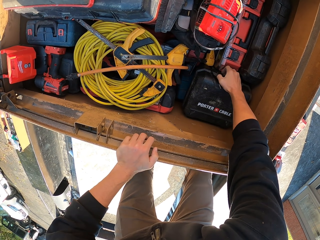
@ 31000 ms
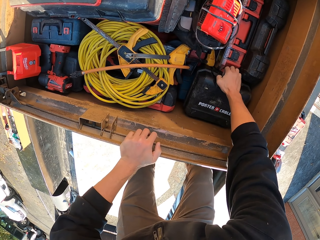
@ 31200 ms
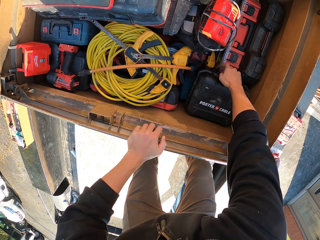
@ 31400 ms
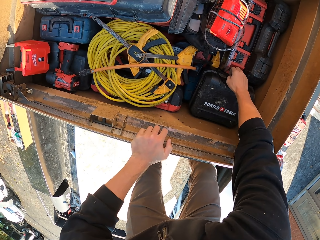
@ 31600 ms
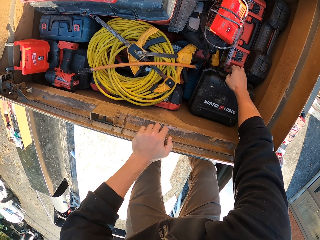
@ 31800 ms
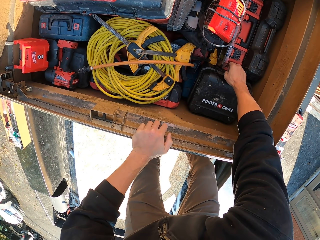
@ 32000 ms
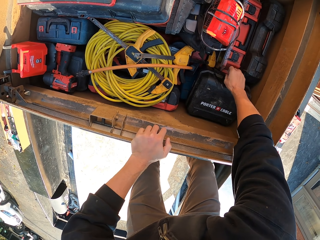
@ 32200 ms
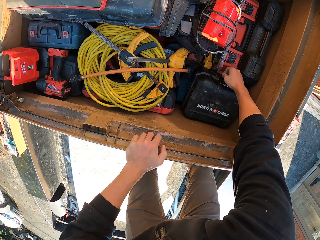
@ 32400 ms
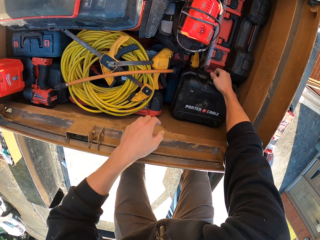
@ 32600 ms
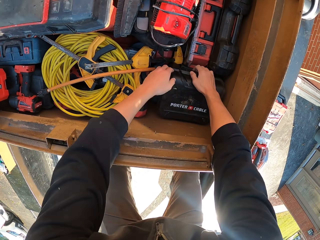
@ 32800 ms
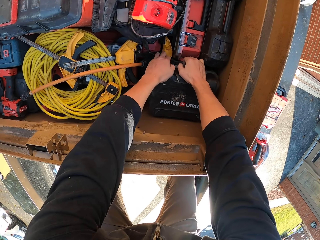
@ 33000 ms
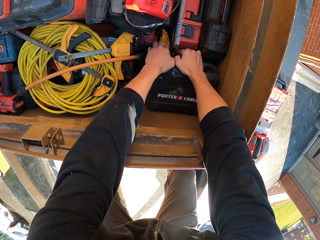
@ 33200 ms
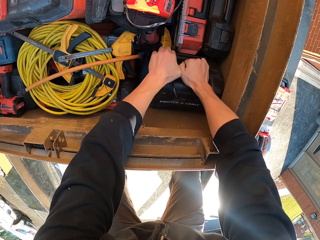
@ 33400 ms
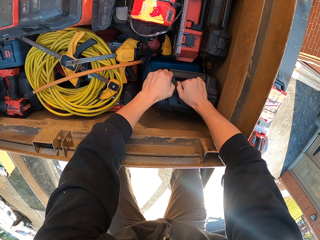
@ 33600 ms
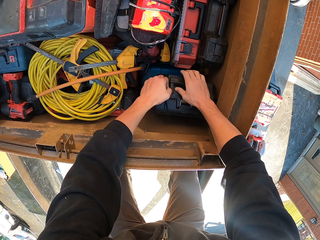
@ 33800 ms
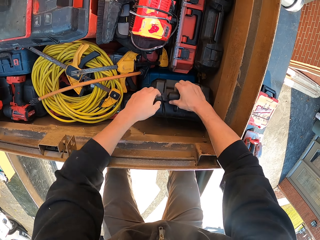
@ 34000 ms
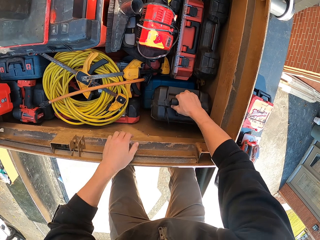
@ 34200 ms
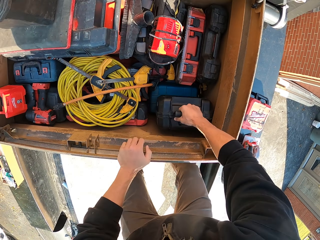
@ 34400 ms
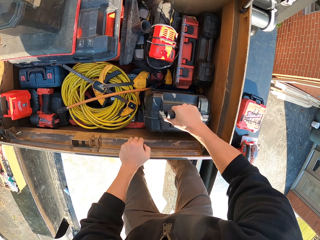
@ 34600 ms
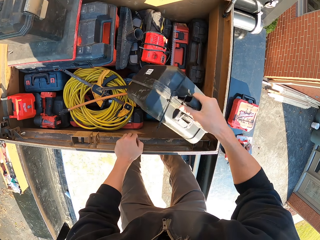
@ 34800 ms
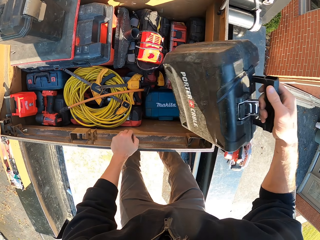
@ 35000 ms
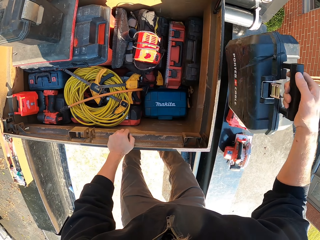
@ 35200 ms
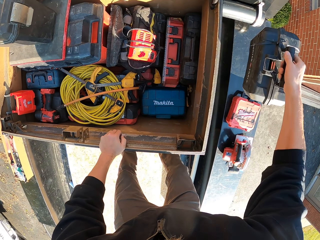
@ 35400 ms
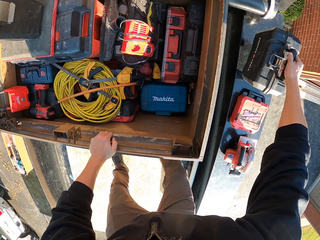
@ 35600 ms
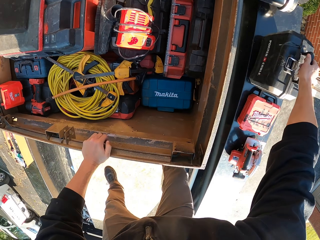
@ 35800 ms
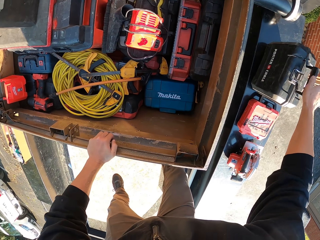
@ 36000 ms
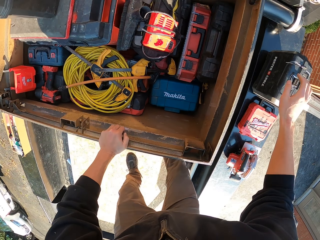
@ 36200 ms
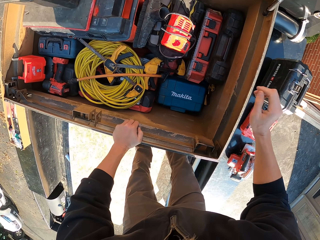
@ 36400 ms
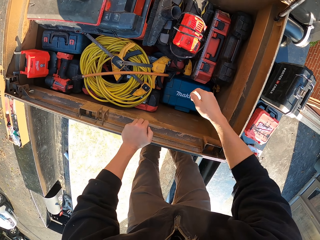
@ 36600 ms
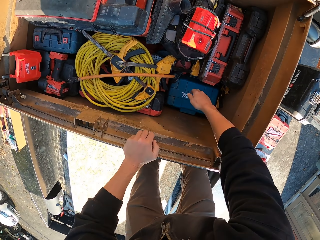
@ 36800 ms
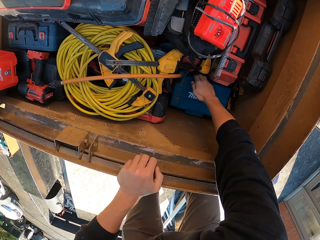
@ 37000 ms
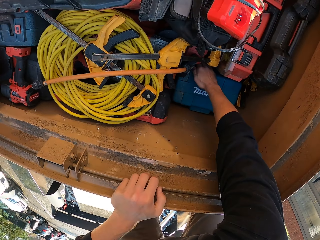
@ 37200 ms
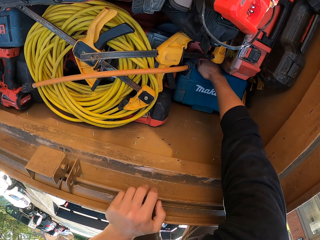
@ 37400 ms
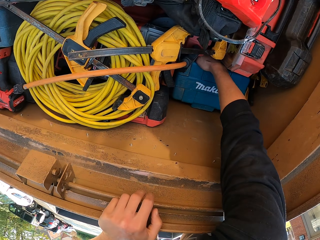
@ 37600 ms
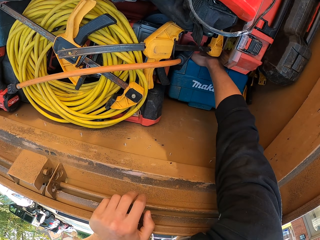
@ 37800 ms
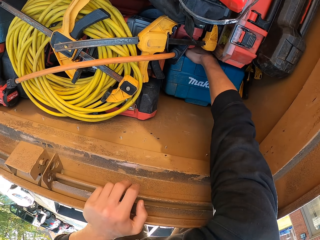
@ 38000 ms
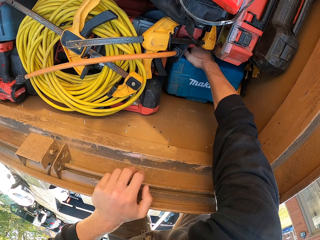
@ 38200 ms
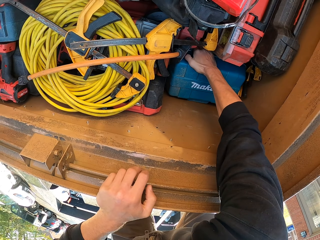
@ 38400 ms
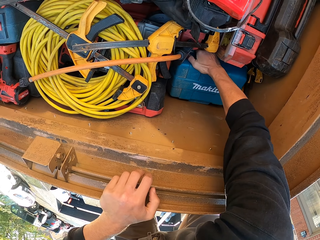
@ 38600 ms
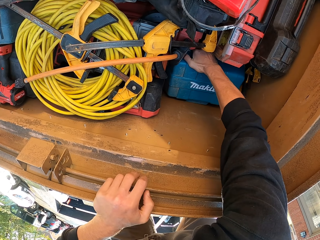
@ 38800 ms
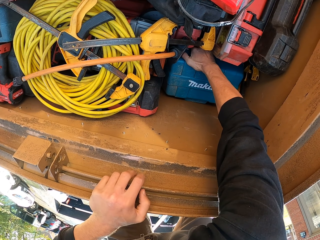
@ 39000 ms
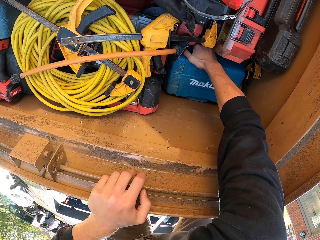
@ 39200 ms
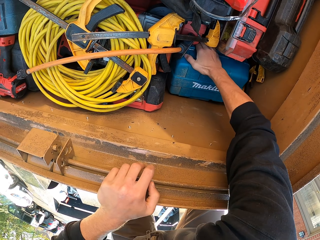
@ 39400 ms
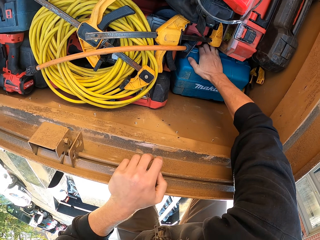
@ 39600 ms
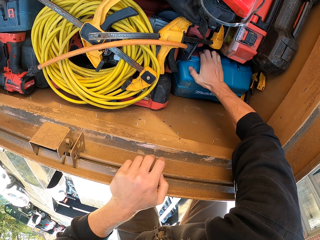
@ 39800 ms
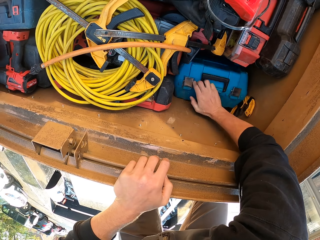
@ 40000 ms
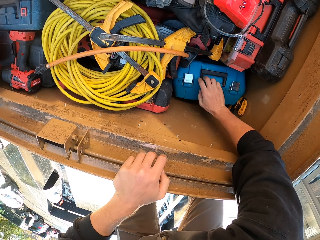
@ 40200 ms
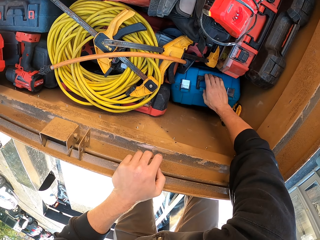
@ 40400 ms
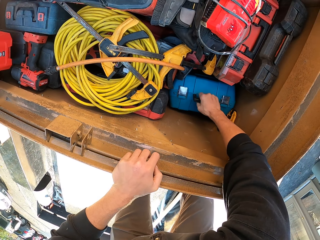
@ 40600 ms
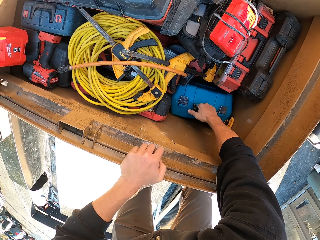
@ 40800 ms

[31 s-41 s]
The camera wearer puts the tool box on the side of the pickup truck. They remove another tool box from the box.

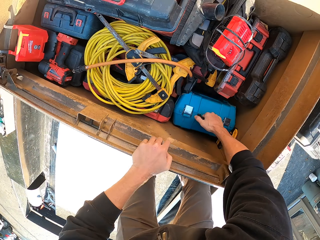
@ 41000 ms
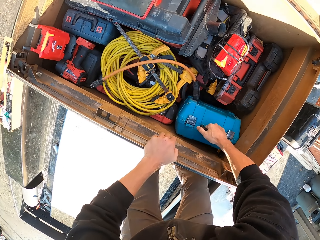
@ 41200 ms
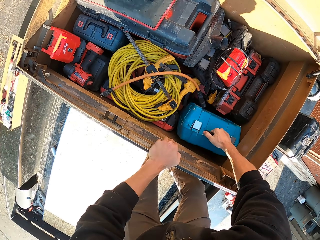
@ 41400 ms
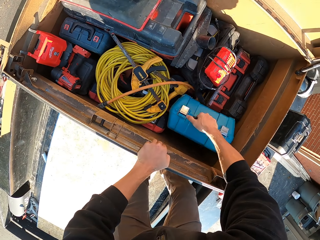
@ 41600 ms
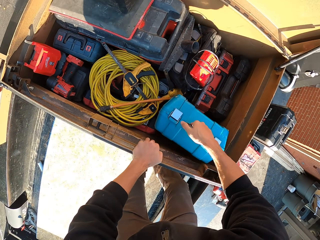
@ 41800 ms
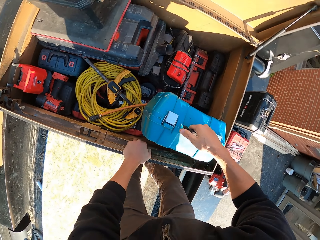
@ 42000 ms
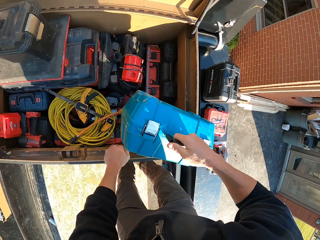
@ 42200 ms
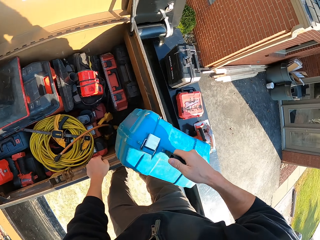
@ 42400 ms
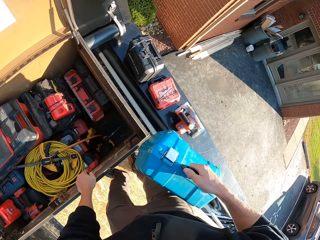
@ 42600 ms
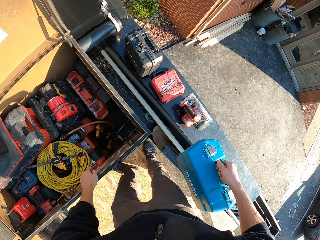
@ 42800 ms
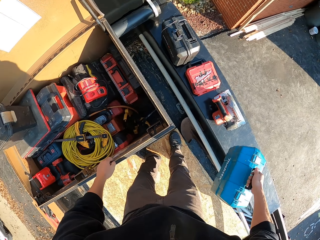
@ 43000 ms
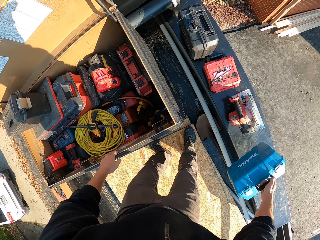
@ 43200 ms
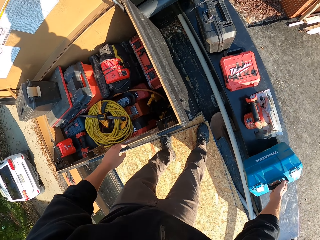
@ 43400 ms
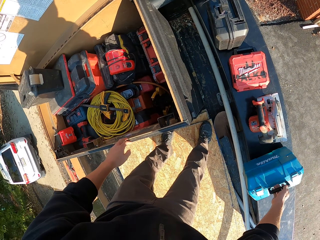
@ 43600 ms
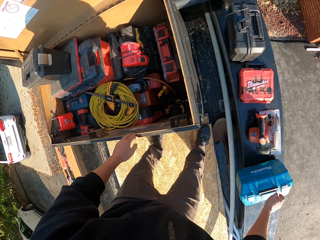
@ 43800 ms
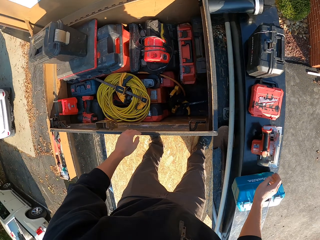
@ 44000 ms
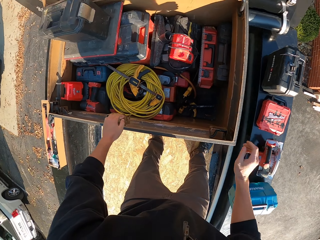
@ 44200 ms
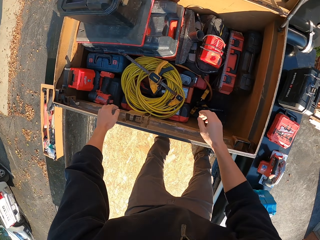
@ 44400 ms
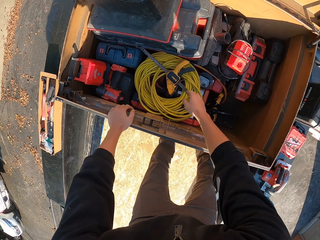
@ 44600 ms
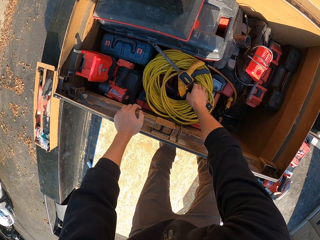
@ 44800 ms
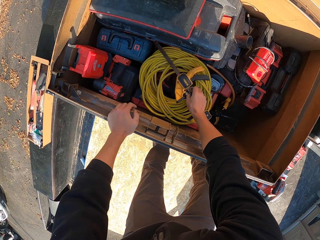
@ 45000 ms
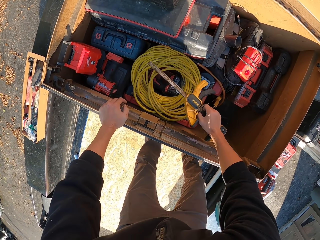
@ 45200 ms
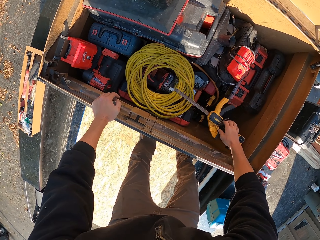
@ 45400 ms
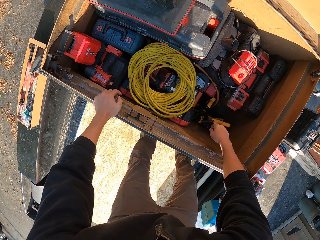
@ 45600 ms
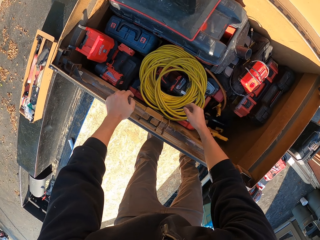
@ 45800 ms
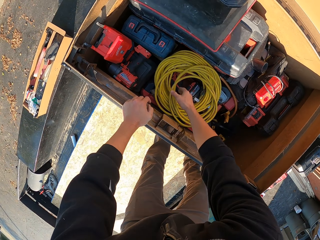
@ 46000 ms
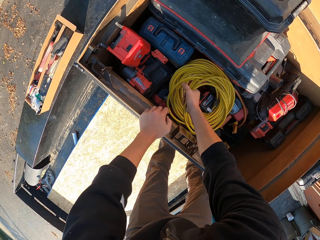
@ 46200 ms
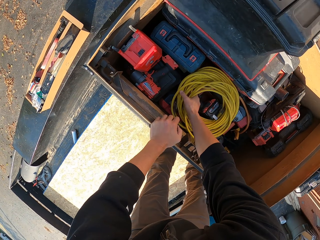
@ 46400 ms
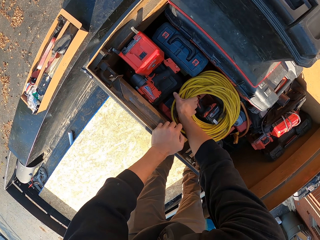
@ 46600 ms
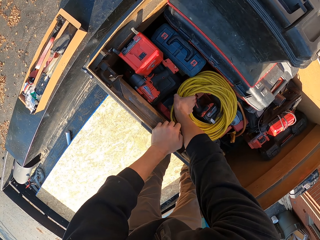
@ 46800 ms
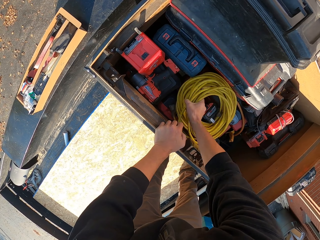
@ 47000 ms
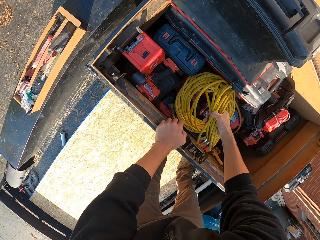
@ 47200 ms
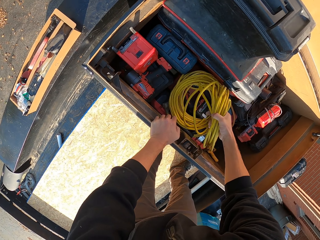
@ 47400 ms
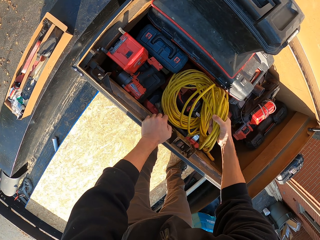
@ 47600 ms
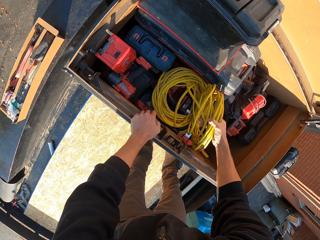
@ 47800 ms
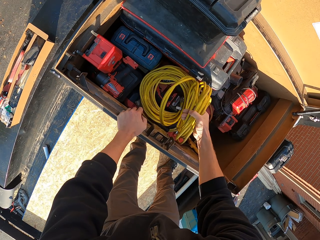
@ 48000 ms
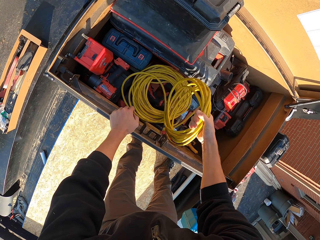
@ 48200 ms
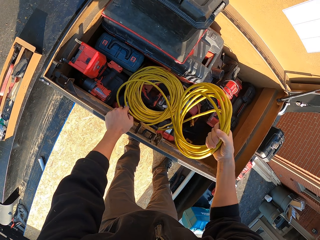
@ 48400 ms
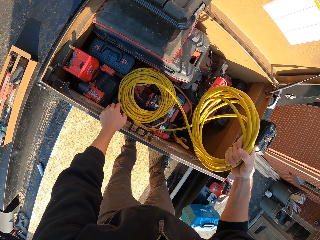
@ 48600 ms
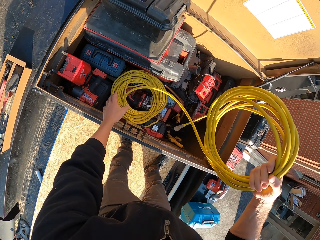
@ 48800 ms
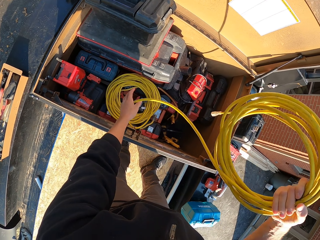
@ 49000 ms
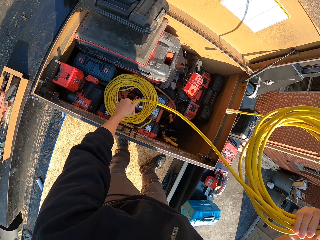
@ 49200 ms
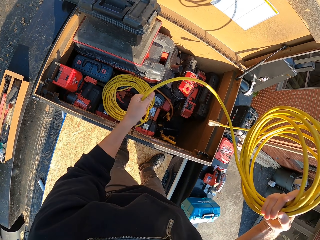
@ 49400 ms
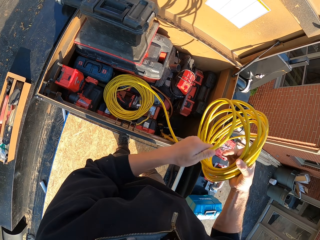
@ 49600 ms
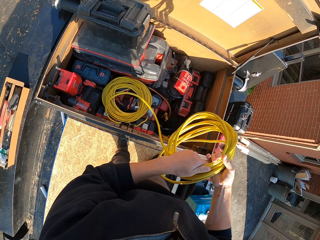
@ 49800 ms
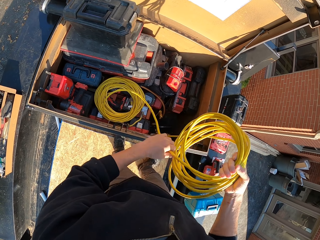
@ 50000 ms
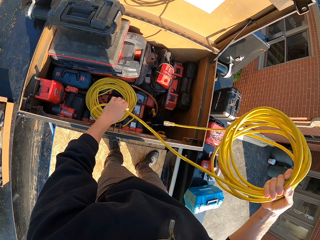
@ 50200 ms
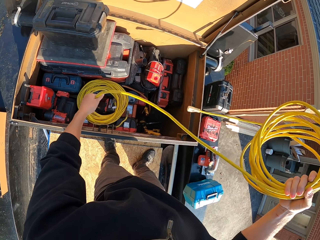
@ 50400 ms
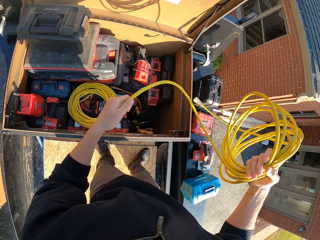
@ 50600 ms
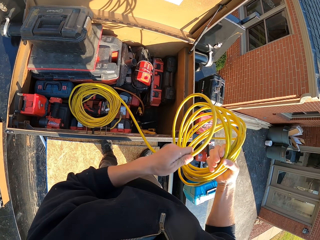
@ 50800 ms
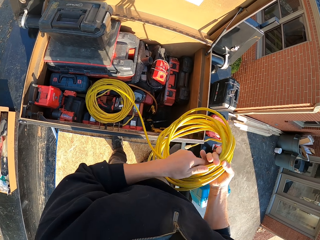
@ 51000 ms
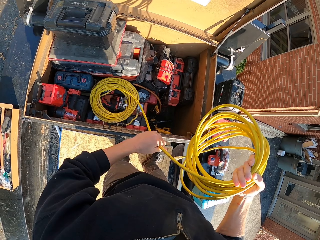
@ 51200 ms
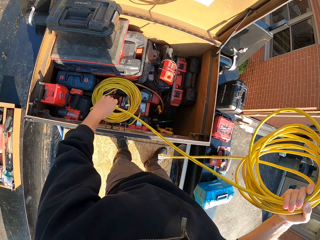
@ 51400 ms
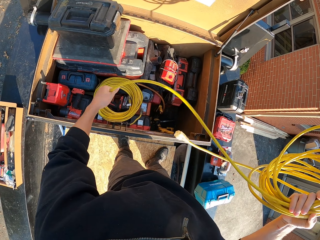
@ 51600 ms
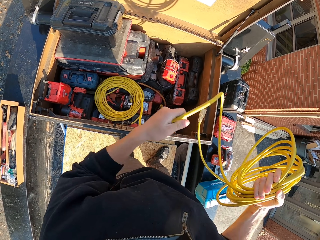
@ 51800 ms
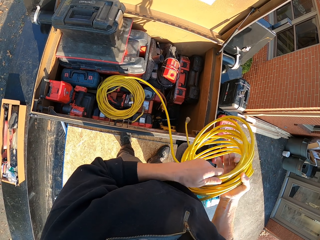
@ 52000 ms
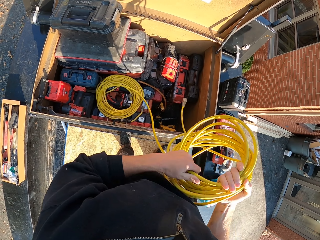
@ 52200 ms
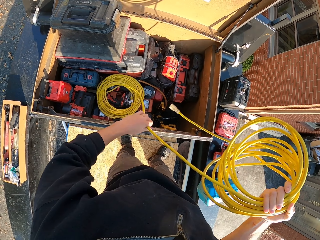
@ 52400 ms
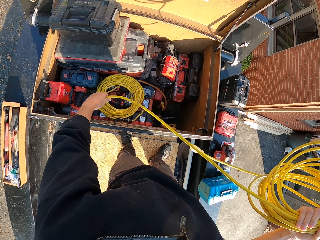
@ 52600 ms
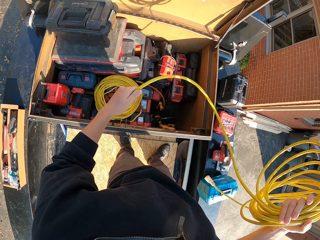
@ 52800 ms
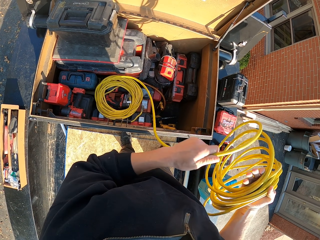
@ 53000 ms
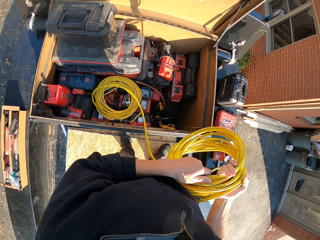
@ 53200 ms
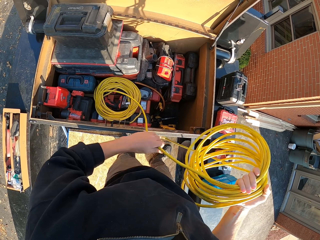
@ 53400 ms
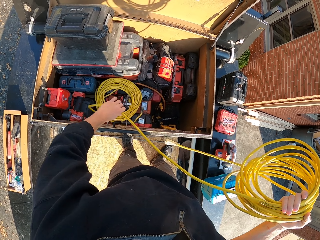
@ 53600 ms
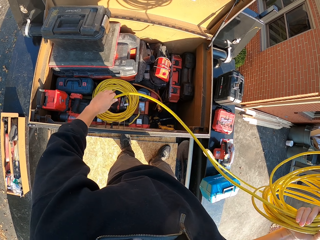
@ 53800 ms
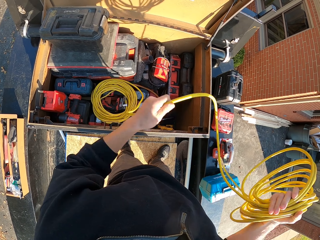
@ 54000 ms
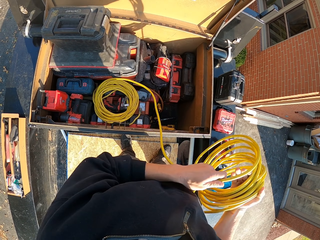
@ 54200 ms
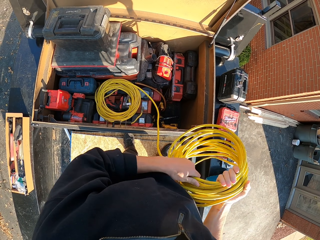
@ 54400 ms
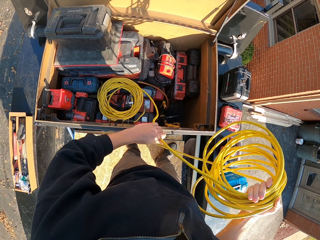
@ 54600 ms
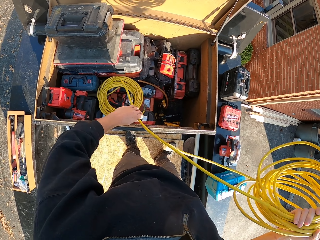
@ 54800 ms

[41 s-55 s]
The camera wearer puts the tool box on the side of the pickup truck. They hold the box. They pick something from the box and drop something in the tool box. They remove a power cable from the box and unroll the cable.
